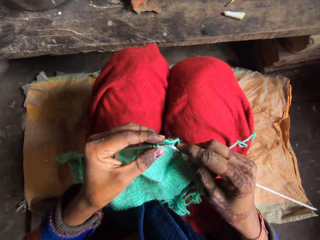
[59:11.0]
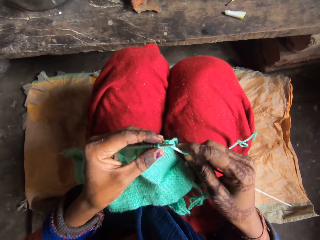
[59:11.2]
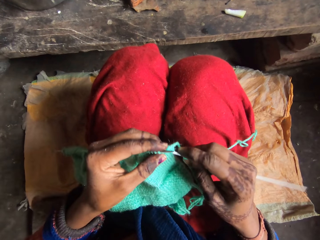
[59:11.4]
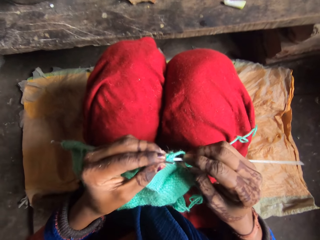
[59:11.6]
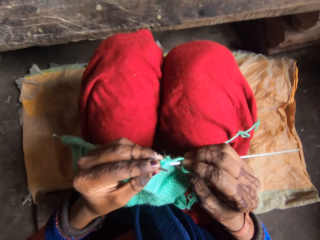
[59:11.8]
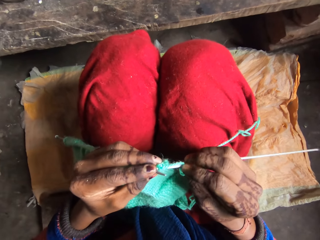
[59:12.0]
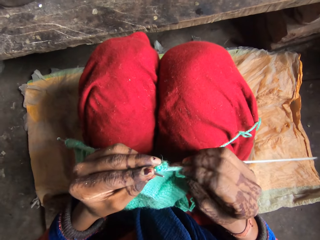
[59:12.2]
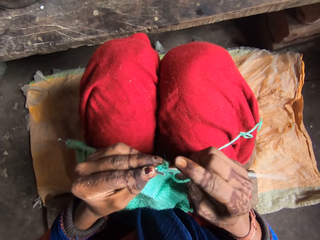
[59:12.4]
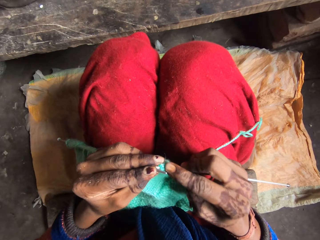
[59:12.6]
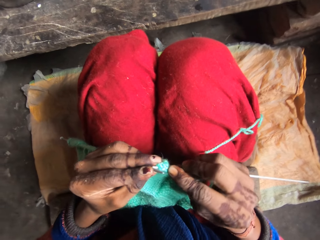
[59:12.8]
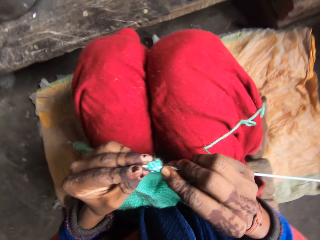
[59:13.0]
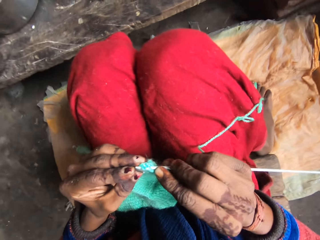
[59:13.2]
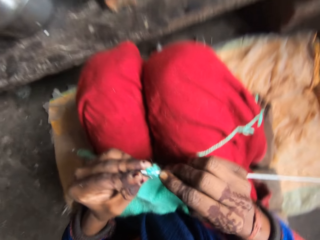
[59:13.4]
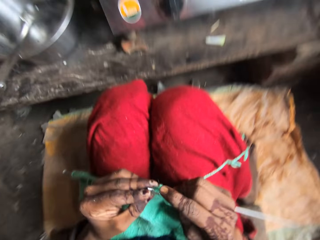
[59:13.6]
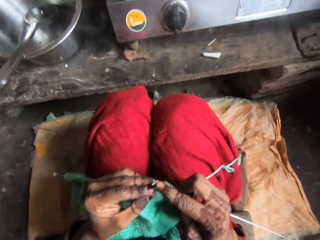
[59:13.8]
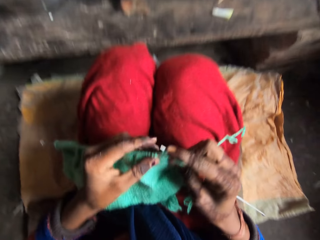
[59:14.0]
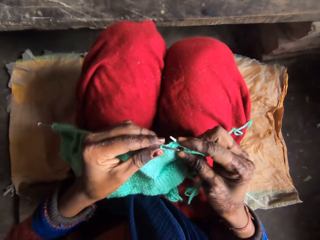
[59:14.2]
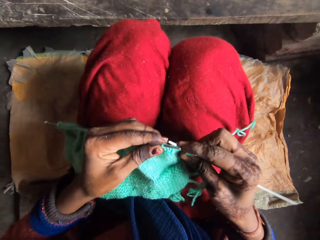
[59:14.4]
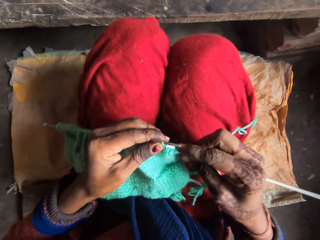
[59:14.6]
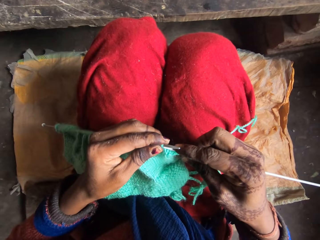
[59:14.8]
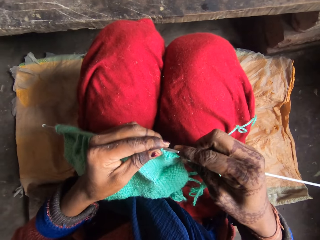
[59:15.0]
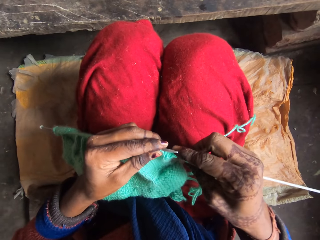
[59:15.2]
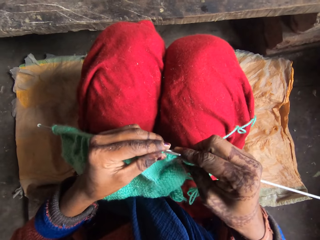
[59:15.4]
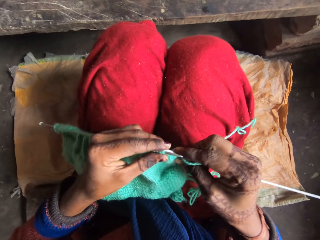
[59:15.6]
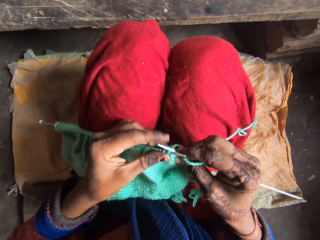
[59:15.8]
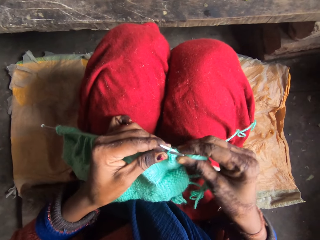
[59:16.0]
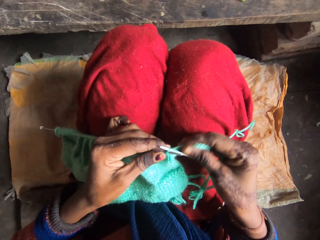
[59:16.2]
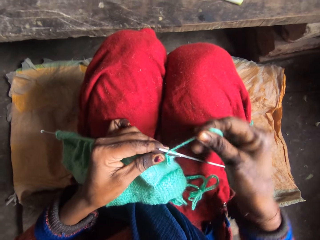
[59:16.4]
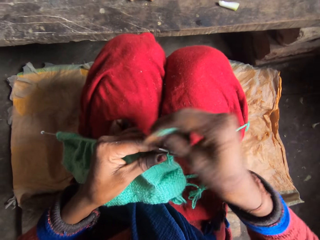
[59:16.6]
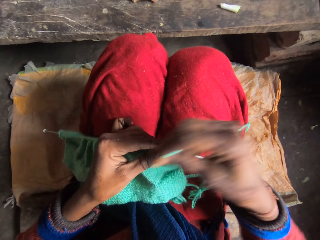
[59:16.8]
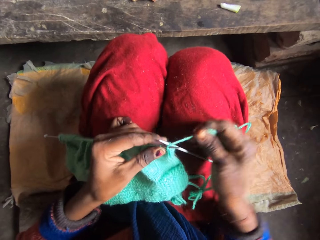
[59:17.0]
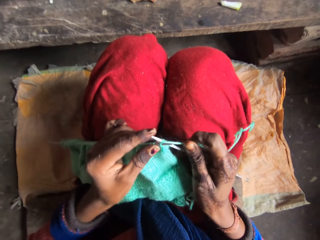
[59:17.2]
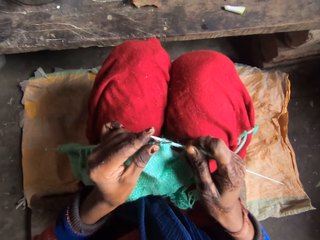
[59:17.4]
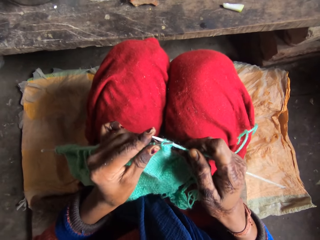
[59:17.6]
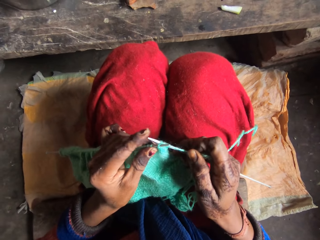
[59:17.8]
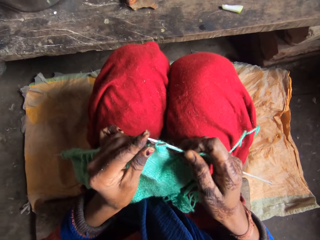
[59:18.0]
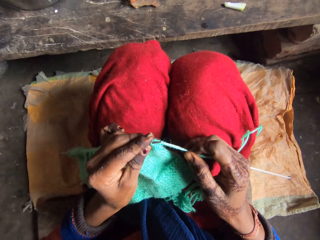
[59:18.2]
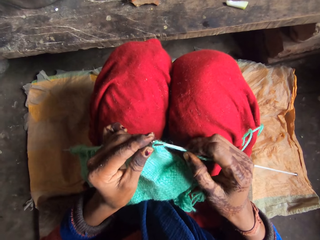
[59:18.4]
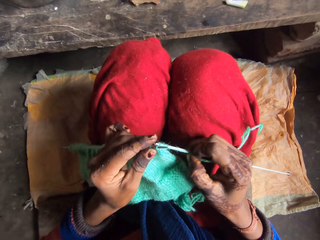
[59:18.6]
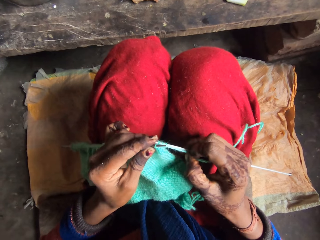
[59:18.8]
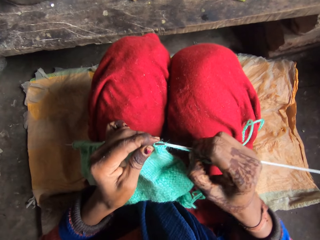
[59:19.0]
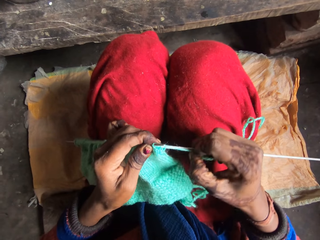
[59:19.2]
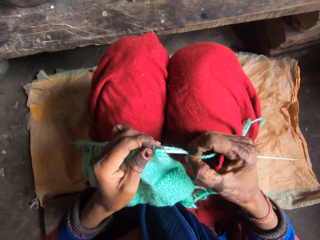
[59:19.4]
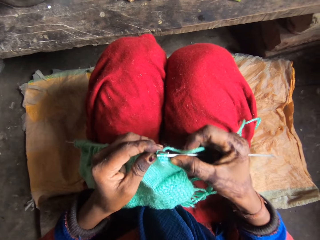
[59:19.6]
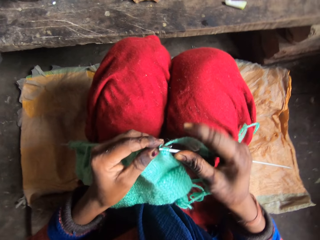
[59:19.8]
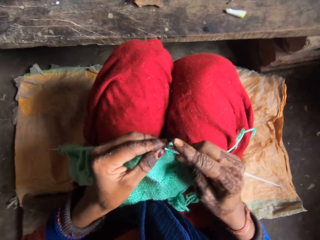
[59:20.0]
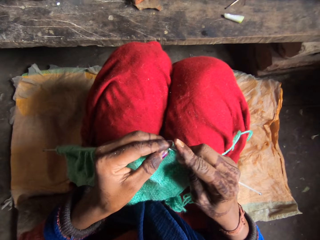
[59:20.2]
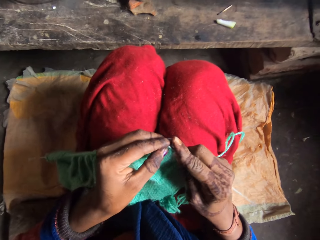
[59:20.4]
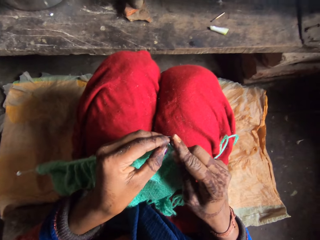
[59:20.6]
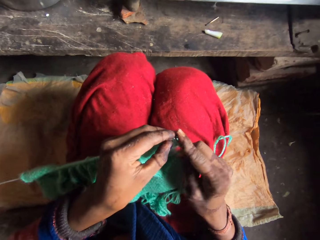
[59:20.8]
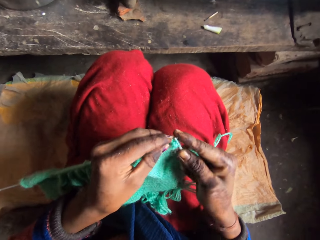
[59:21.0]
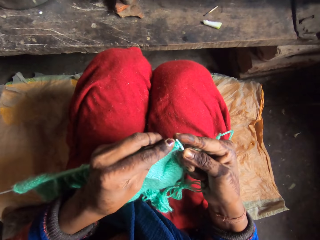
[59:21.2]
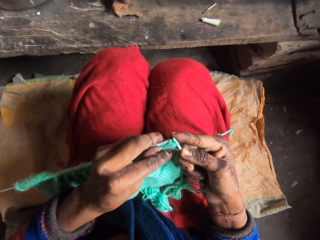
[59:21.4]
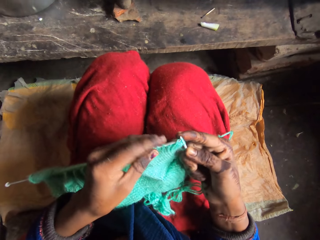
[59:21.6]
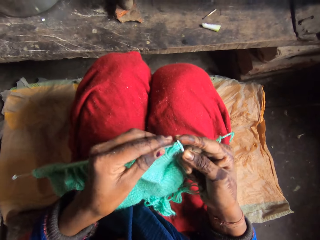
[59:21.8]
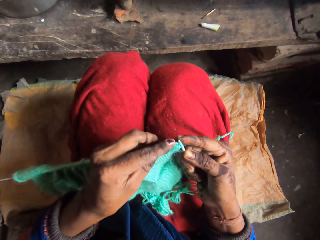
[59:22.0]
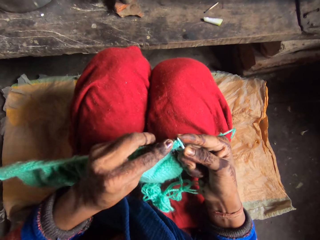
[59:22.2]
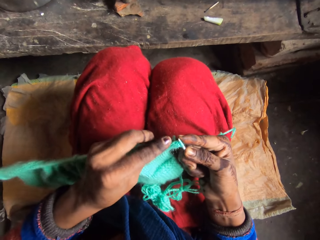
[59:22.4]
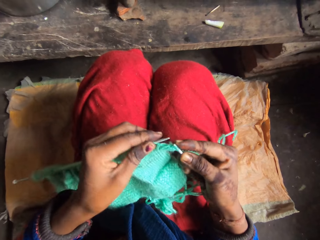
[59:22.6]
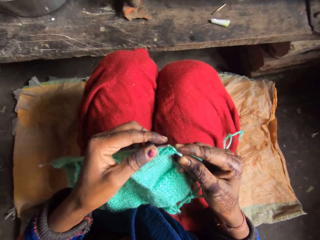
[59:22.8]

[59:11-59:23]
The camera wearer rolls the yarn over the needle. They knit the yarn with the needle.

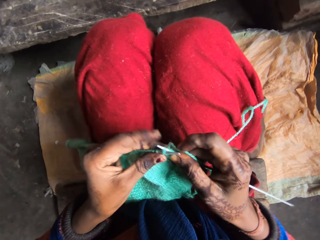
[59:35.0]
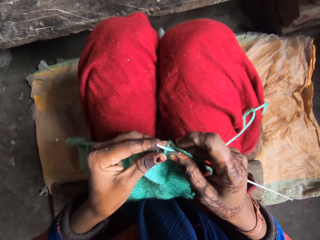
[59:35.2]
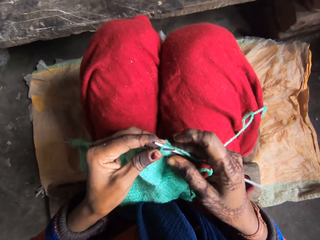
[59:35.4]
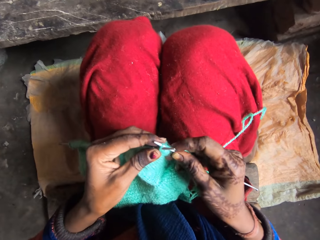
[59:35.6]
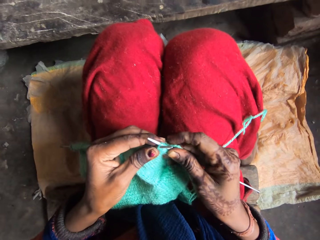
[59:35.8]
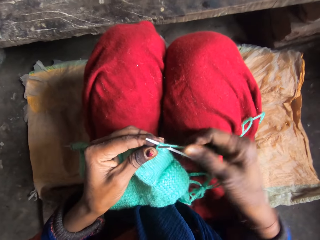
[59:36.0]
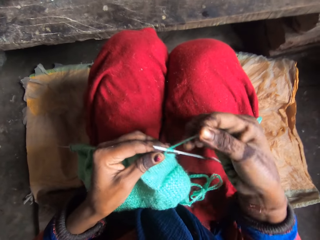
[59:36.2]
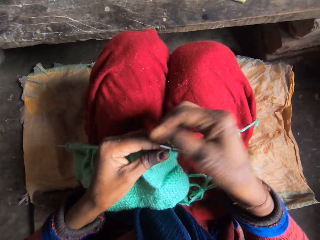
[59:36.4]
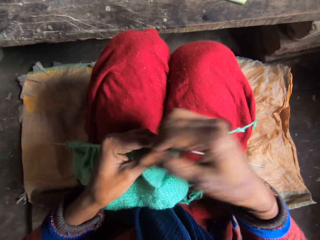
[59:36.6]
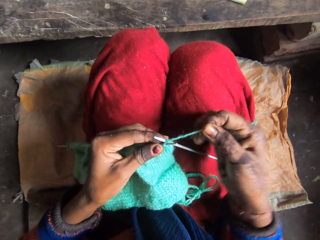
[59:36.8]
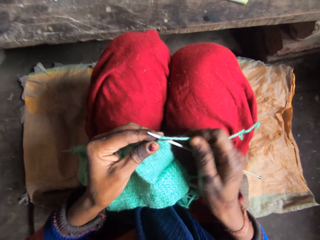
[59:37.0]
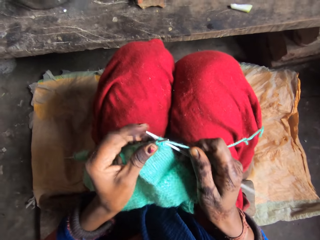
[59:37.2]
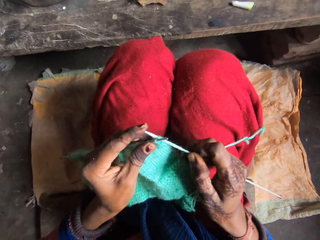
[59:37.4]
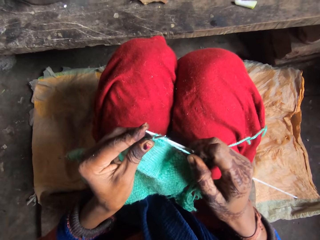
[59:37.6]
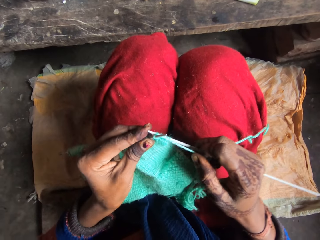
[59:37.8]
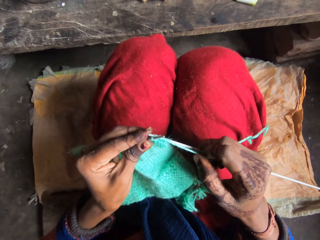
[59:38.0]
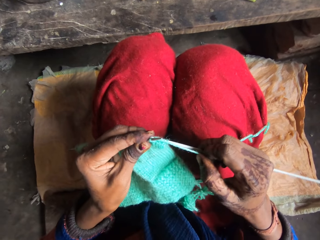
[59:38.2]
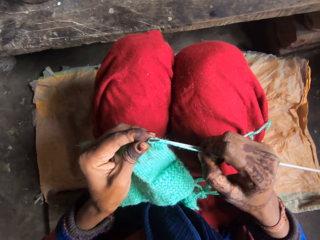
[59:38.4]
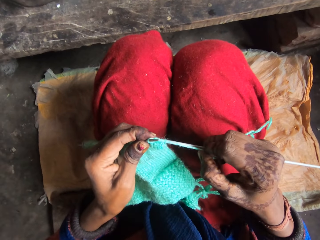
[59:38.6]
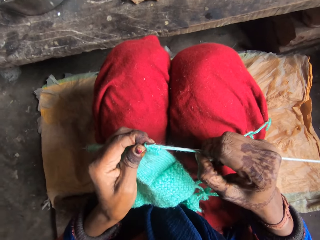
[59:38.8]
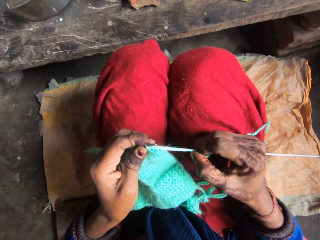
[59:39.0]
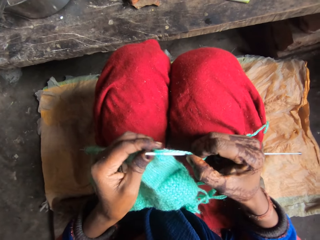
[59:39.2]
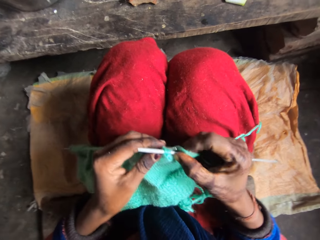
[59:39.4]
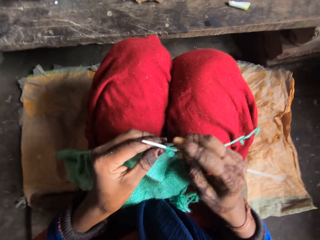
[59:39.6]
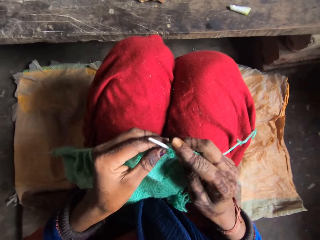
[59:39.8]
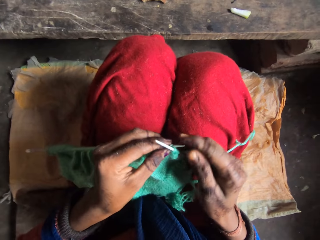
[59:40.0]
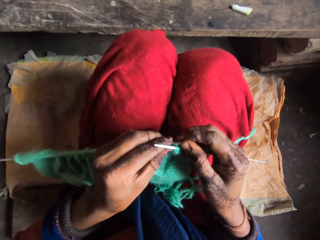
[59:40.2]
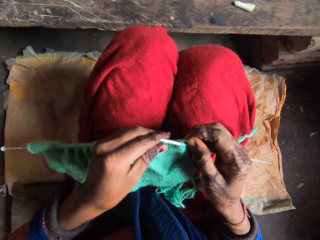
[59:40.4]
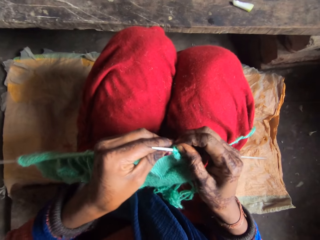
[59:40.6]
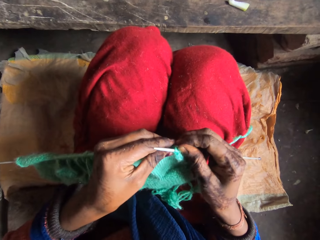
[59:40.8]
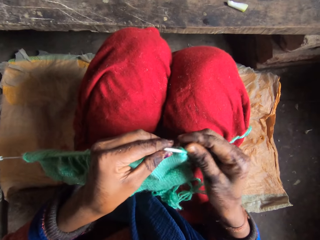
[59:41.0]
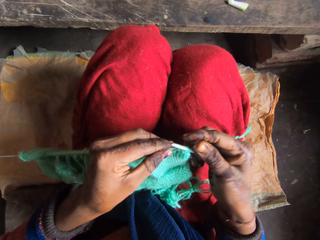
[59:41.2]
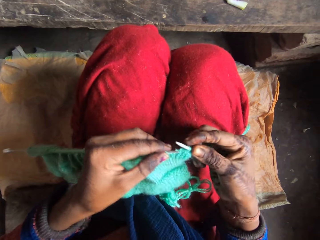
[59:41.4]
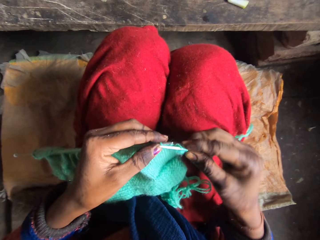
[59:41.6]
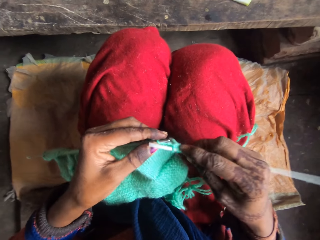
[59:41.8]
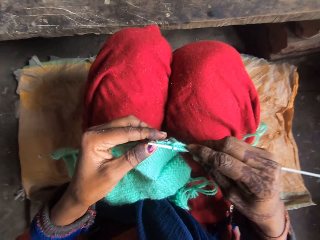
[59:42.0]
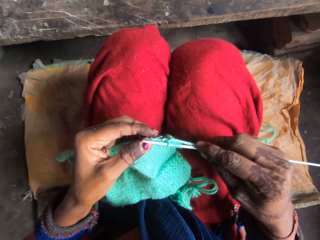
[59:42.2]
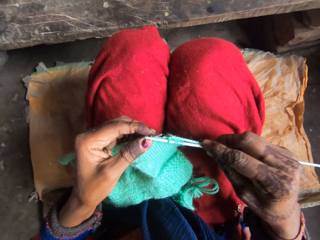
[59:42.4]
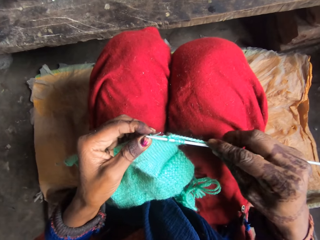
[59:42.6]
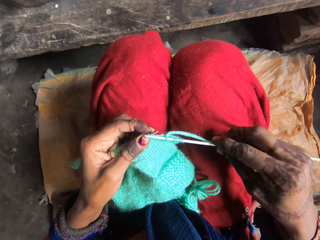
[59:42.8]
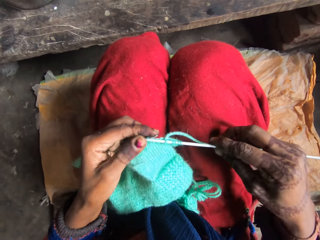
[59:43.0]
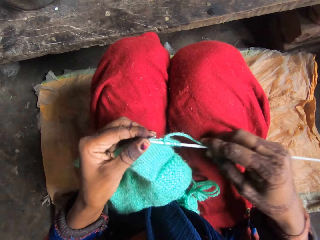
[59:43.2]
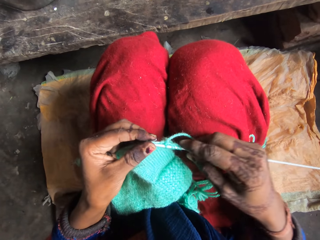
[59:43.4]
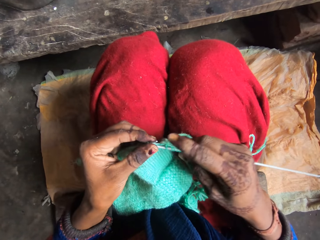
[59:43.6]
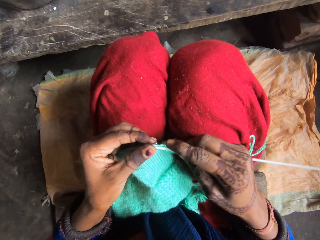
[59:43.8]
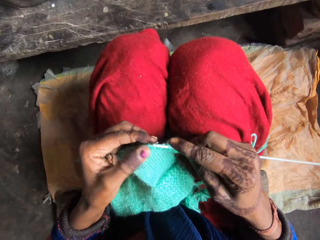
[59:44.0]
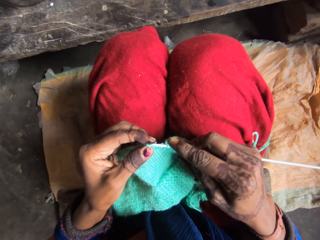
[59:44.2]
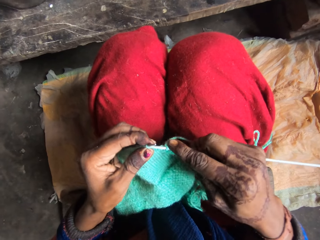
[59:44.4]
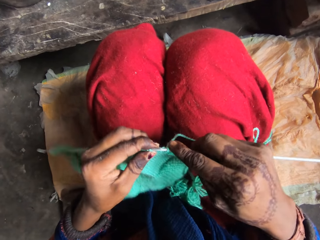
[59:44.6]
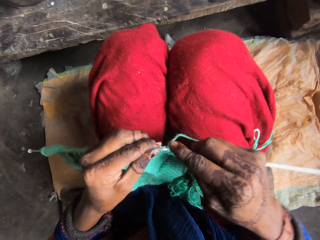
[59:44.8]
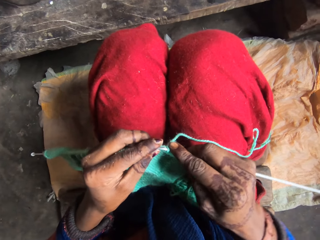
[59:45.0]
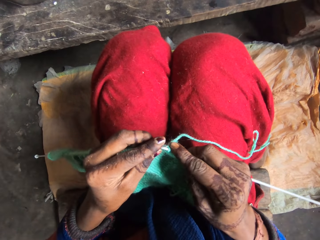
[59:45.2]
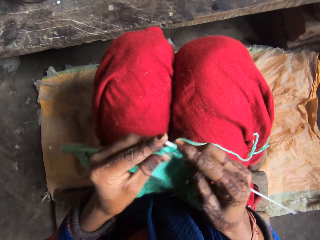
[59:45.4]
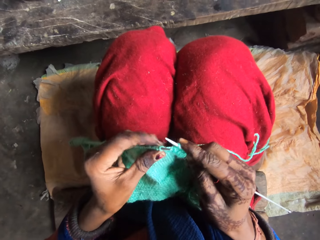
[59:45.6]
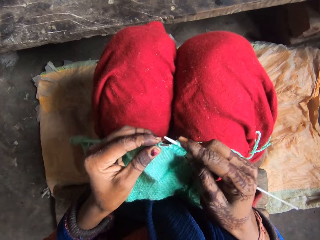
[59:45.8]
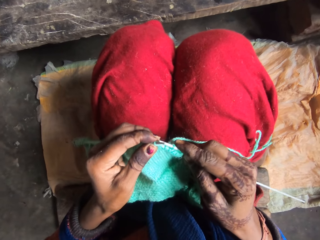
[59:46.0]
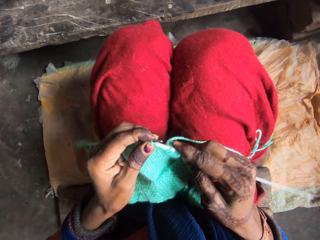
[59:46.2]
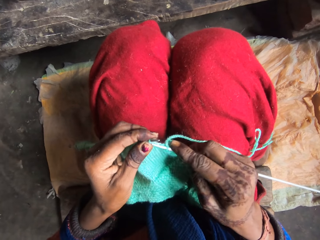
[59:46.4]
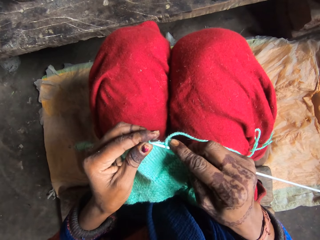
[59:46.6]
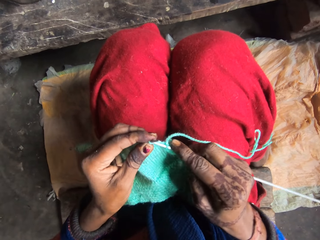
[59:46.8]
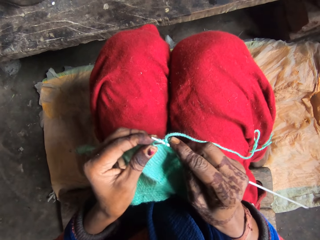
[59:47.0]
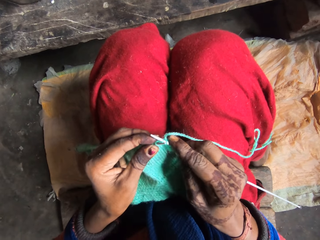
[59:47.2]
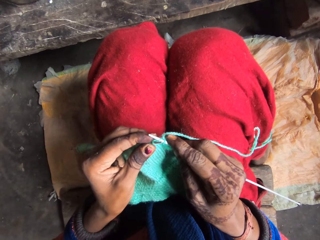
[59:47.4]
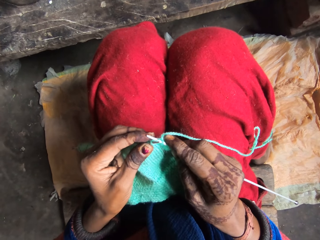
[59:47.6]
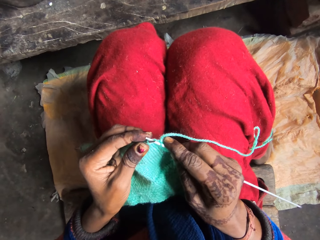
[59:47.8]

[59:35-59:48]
The camera wearer rolls the yarn over the needle. They knit the yarn with the needle.
